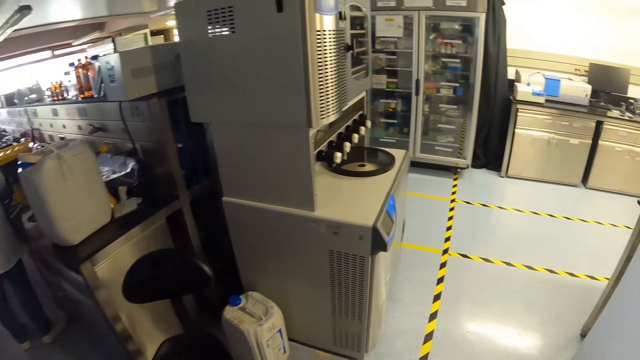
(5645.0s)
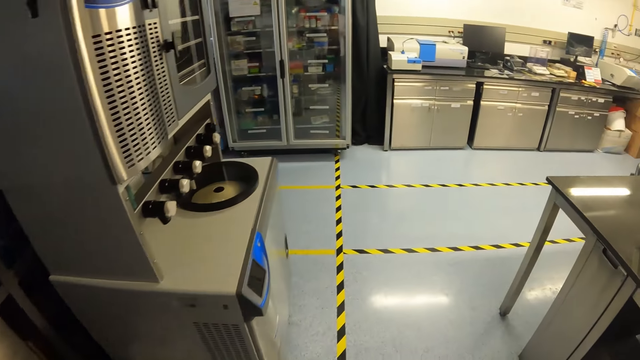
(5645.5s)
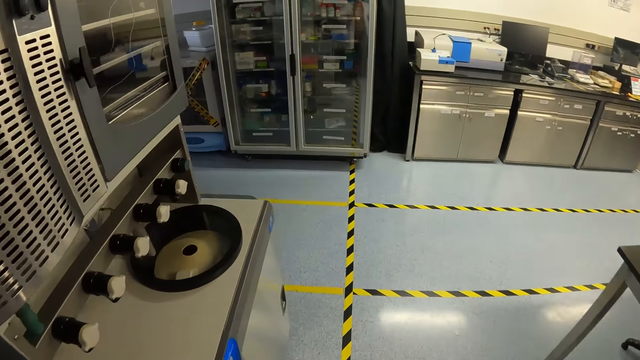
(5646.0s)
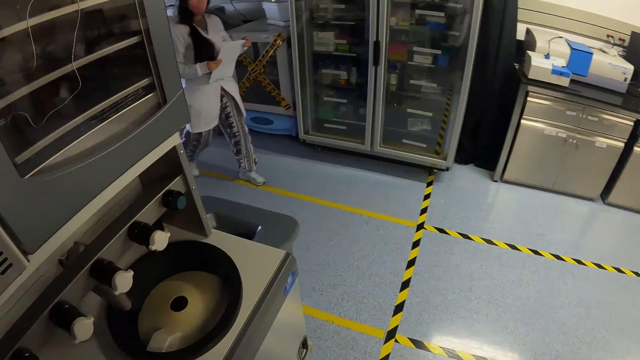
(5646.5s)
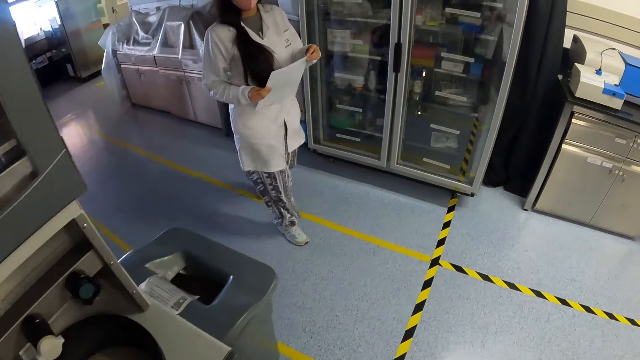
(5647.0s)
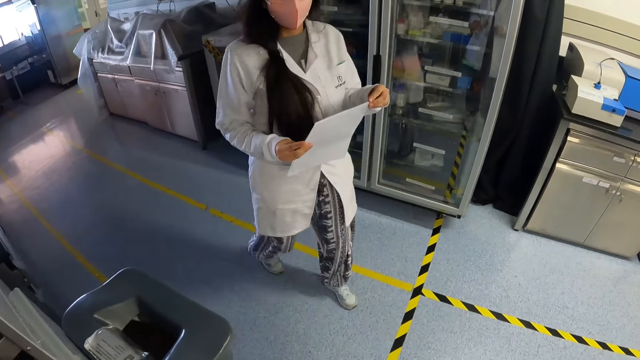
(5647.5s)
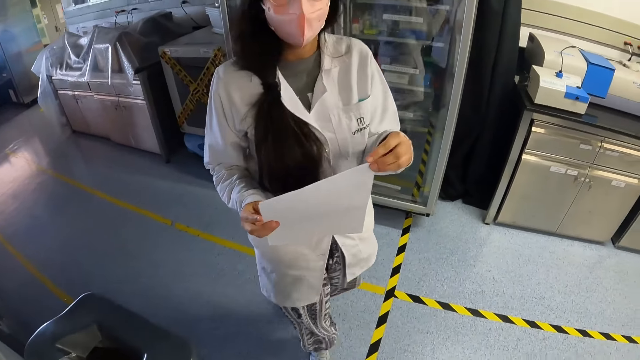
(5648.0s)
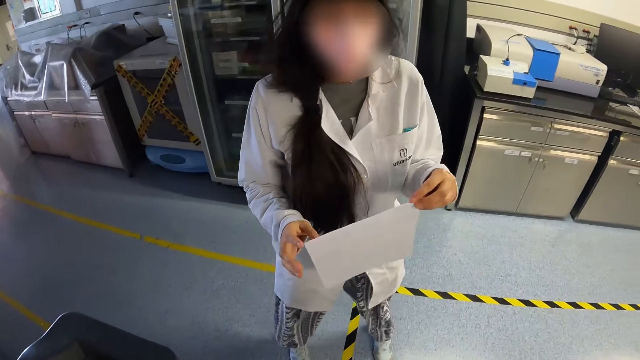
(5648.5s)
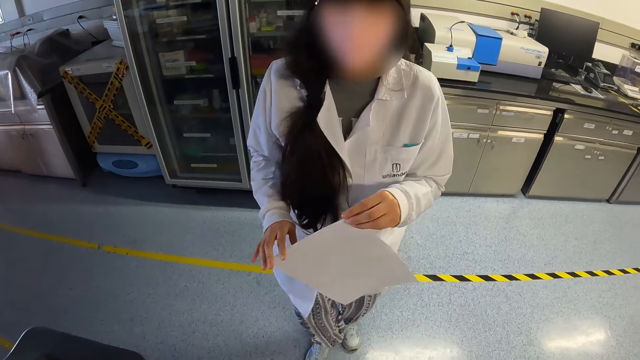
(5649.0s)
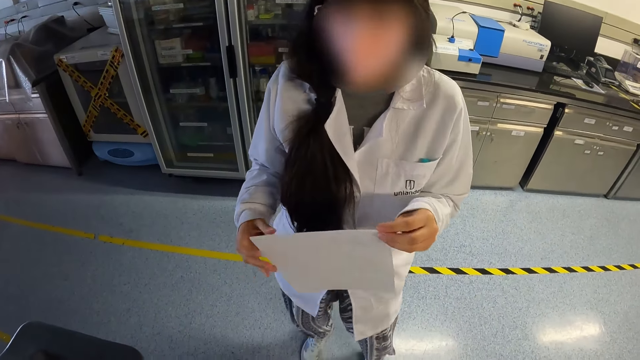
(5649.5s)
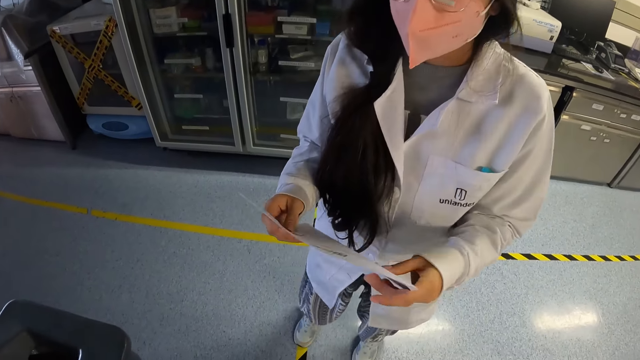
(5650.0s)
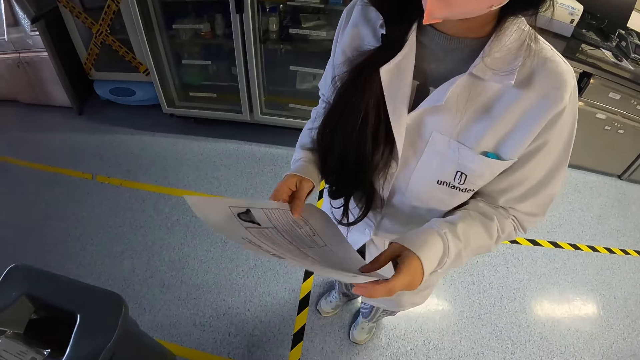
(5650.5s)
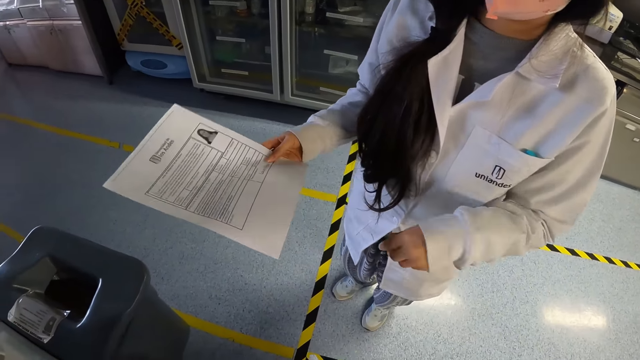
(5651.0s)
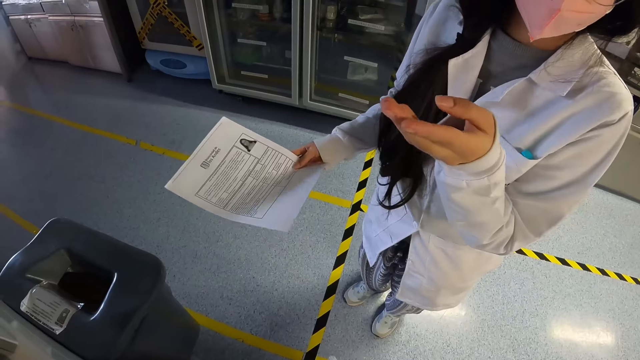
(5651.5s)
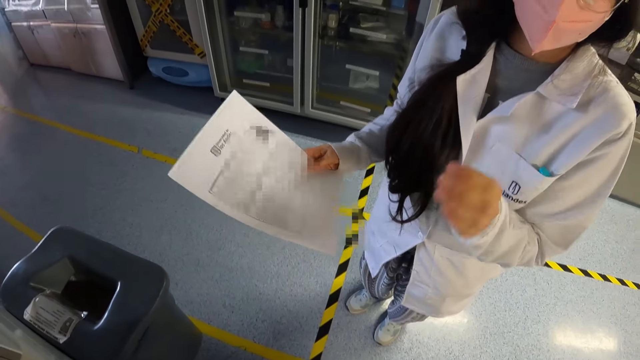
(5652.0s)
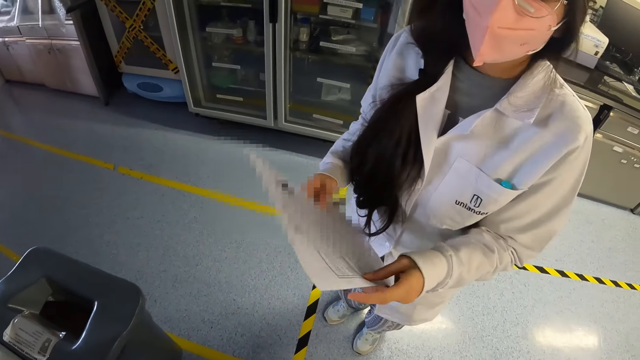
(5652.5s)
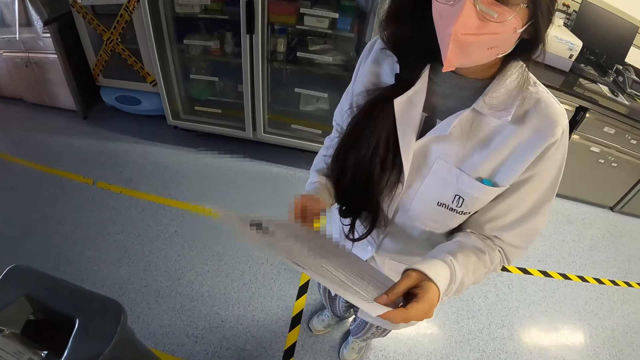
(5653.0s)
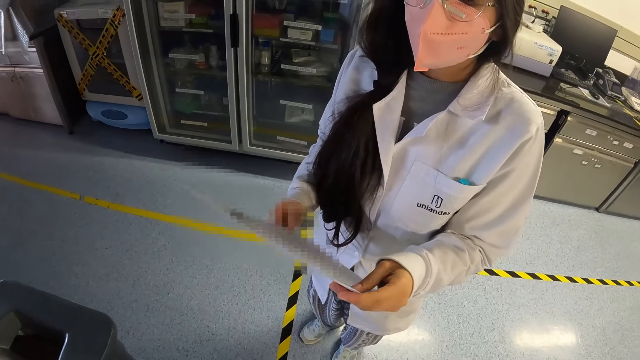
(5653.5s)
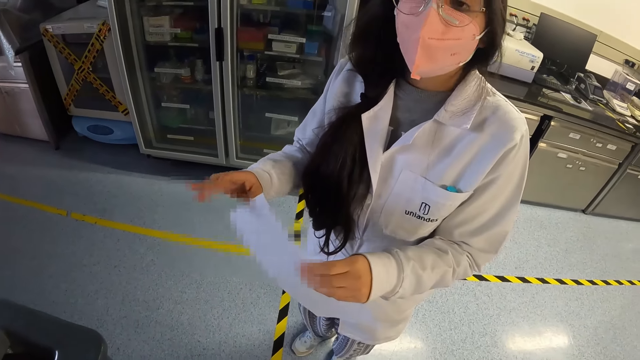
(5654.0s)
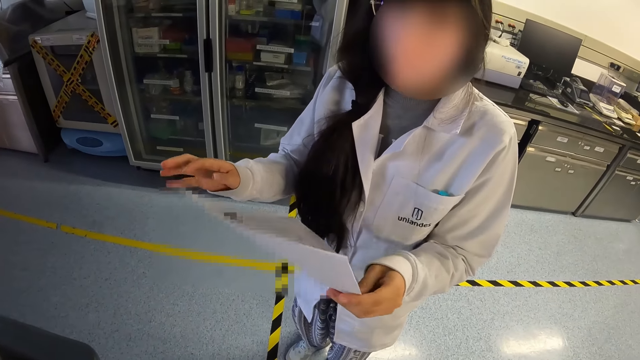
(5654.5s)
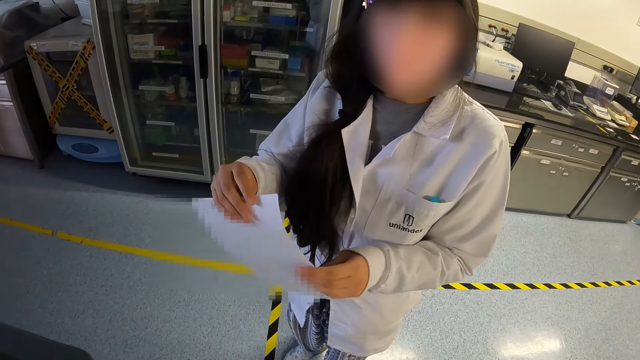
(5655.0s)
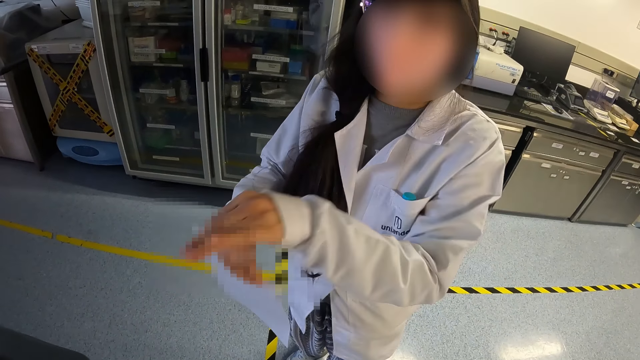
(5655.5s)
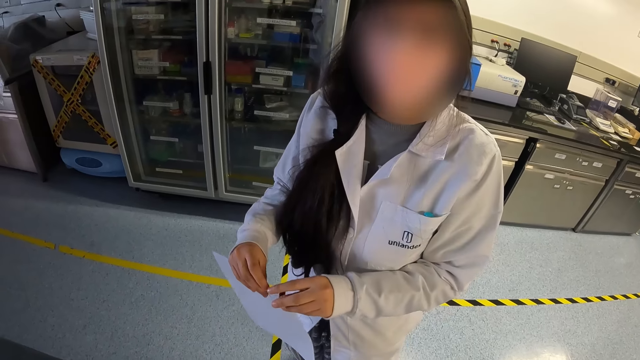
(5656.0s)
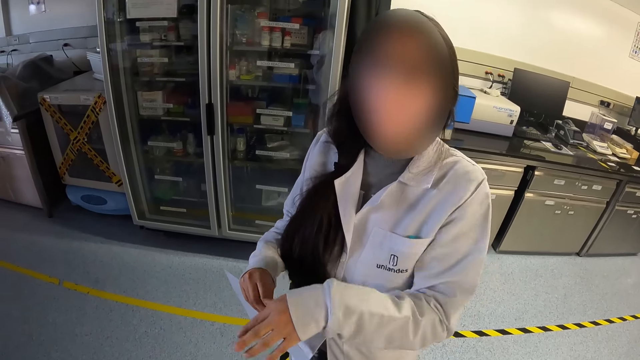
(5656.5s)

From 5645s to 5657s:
A person carries the paper. The person reads the paper. The person interacts with the camera wearer.

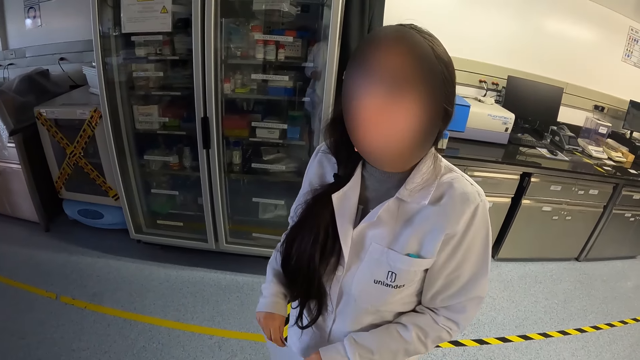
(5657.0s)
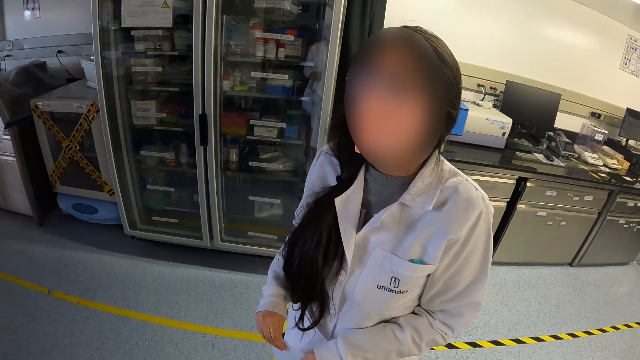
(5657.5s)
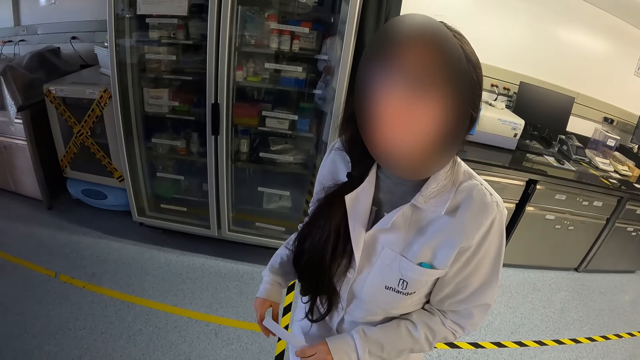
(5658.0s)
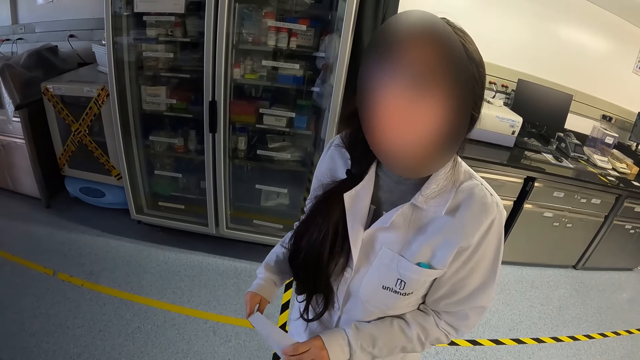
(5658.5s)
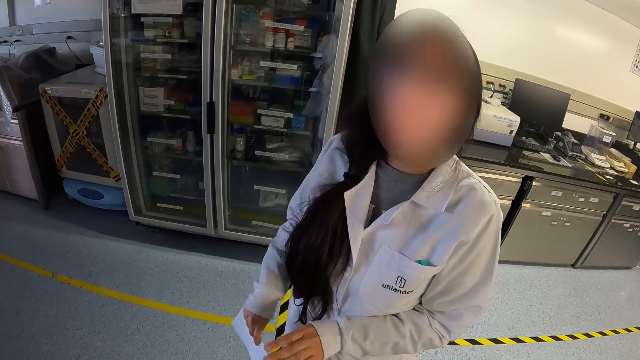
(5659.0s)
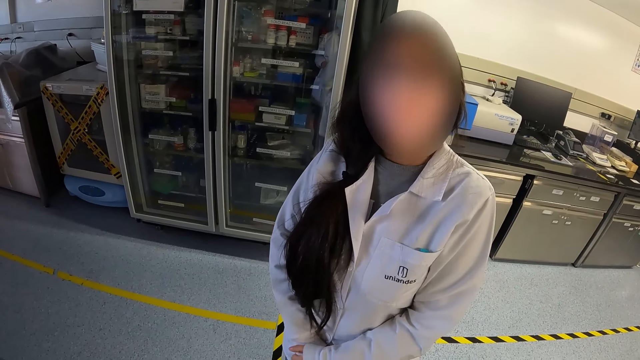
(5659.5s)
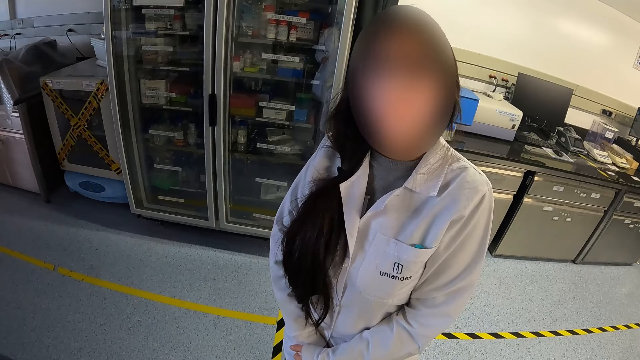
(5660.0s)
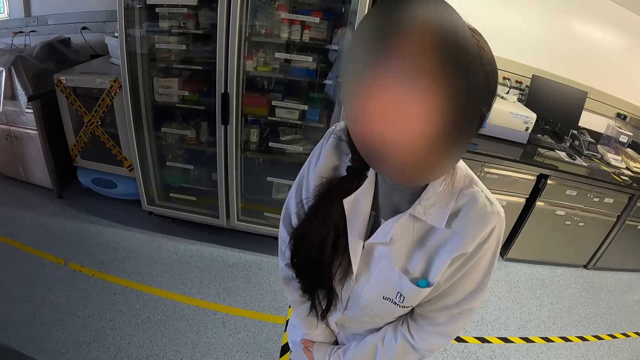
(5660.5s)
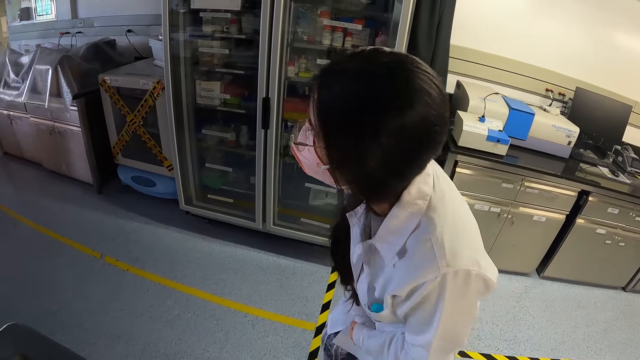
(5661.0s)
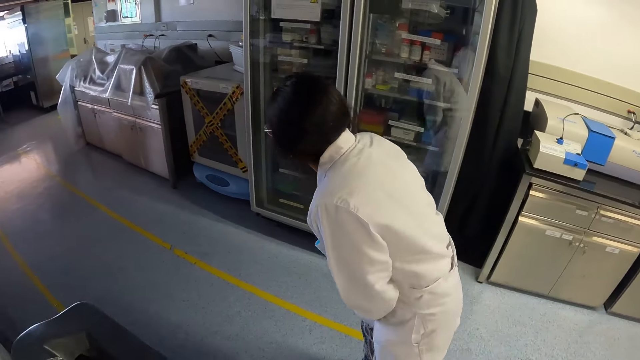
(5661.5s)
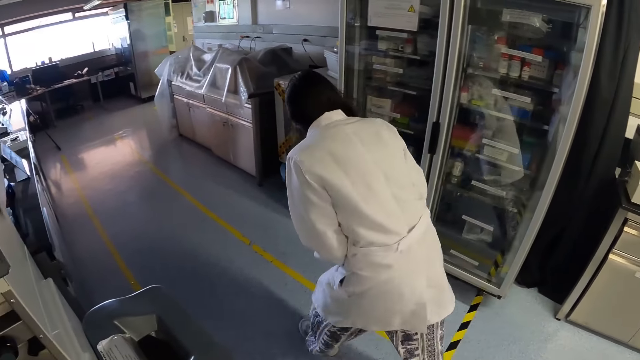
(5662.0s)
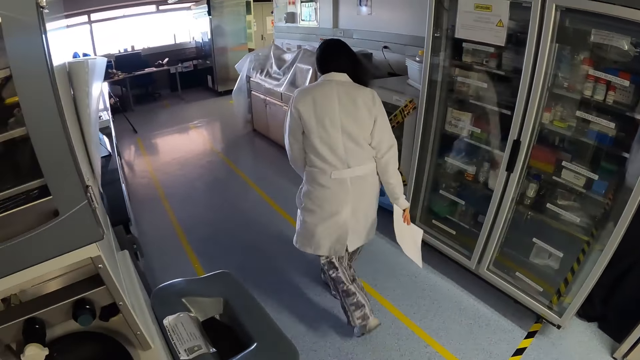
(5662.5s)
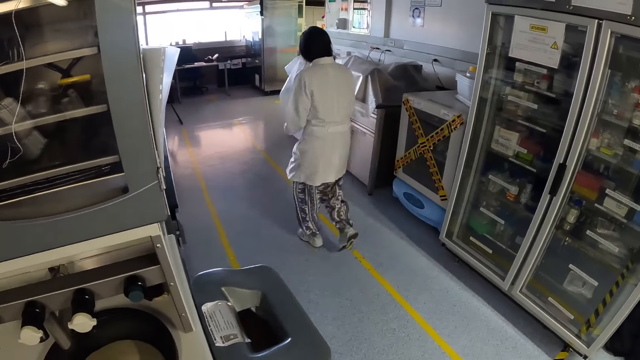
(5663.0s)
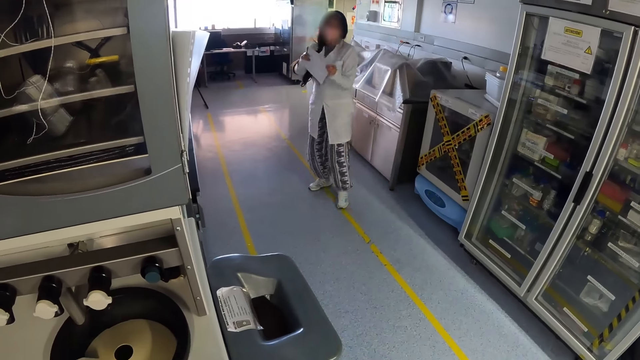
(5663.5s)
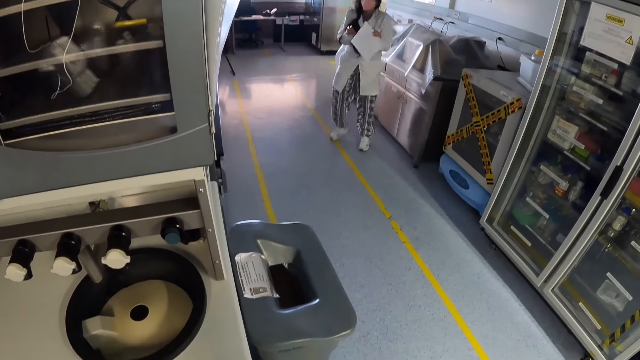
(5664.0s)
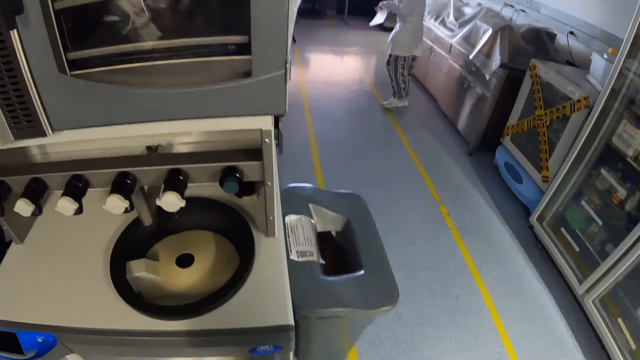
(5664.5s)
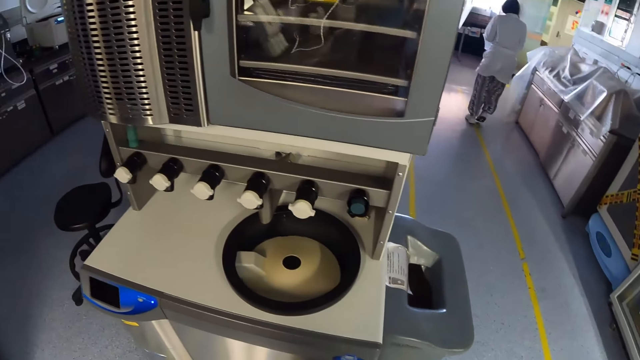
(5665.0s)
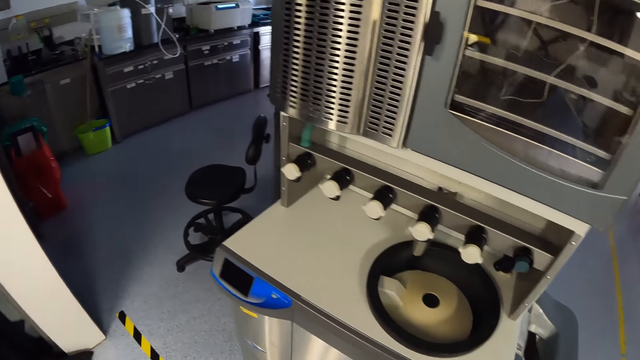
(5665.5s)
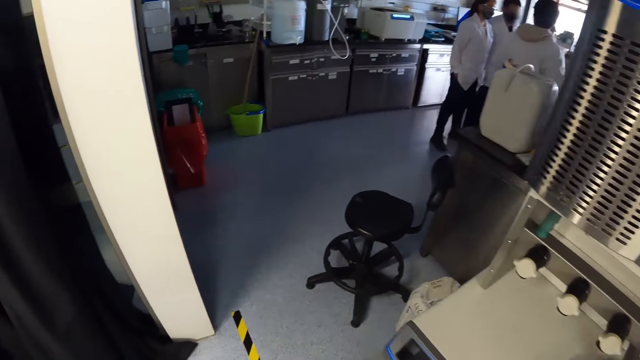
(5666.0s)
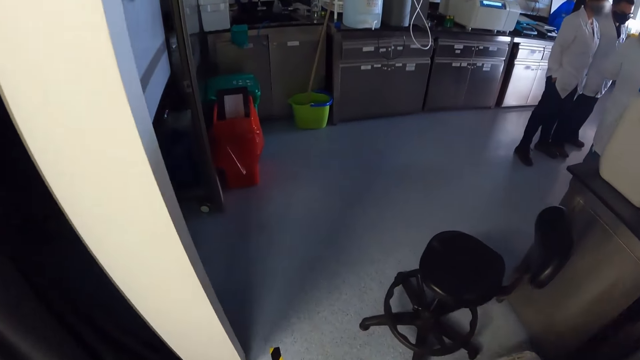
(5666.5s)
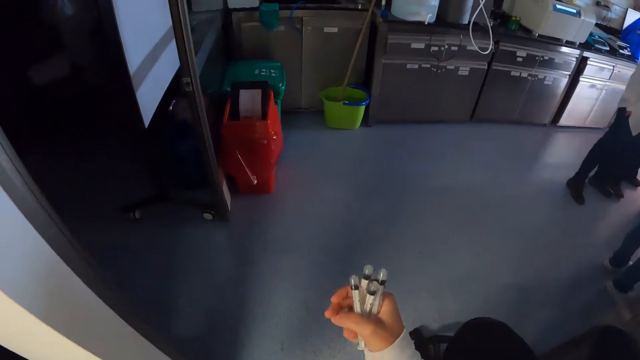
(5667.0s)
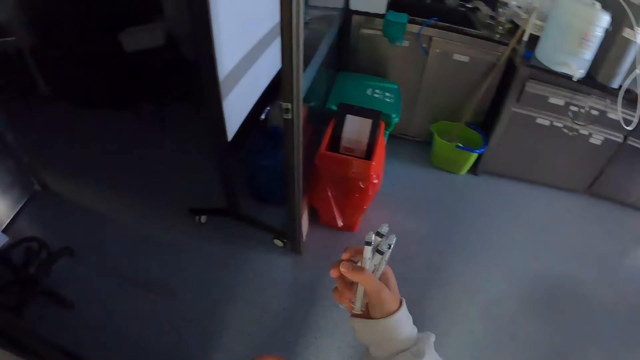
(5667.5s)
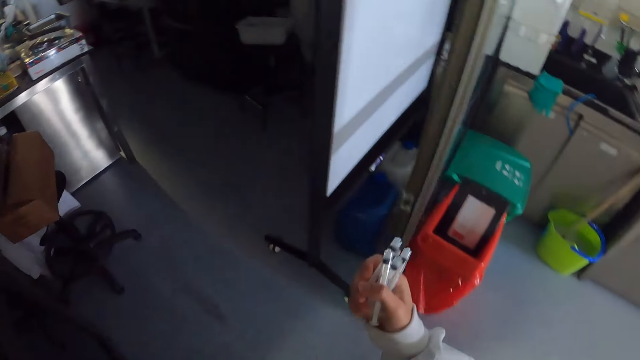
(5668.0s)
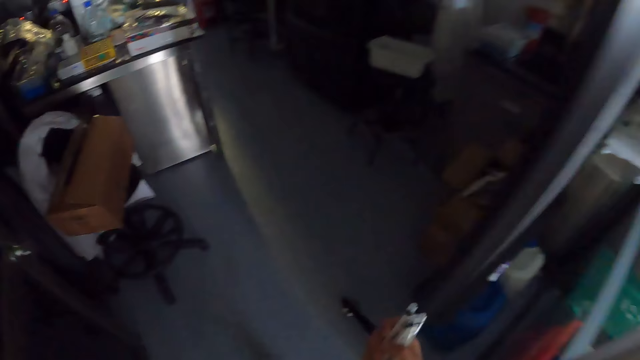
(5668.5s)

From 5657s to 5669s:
A person runs around, interacts with the camera wearer and walks around. The camera wearer walks around.
